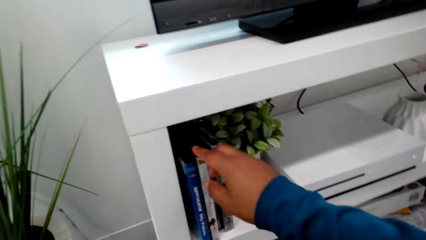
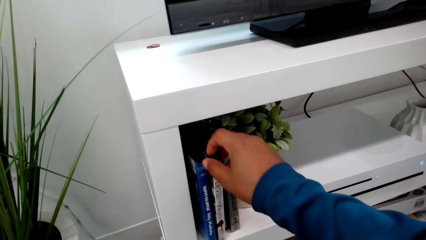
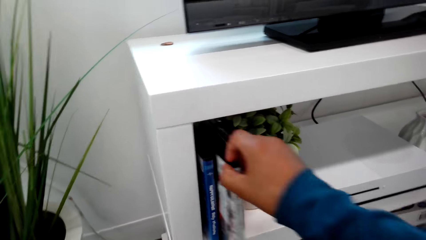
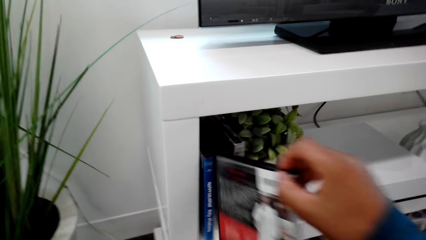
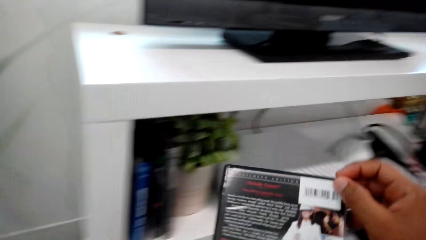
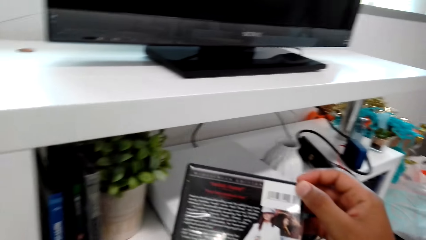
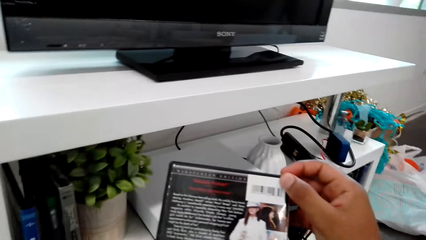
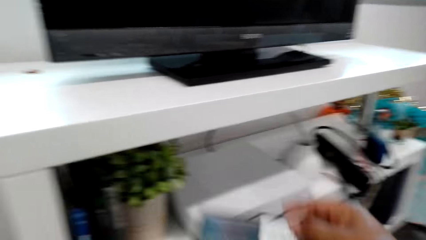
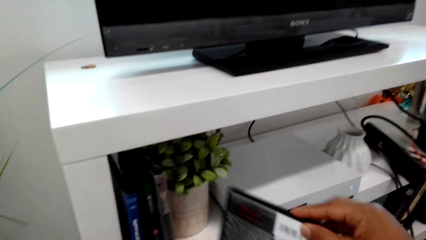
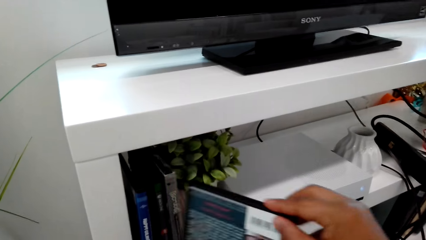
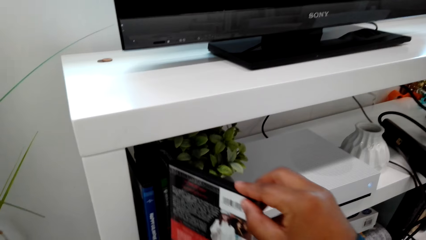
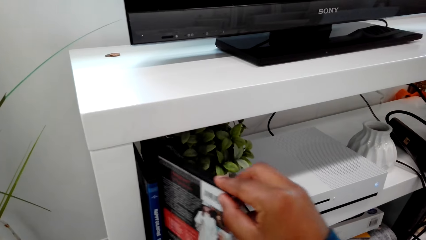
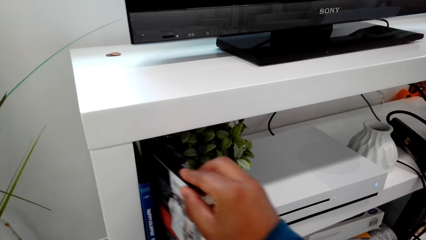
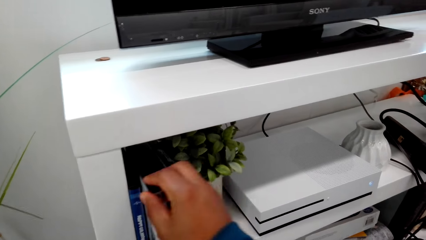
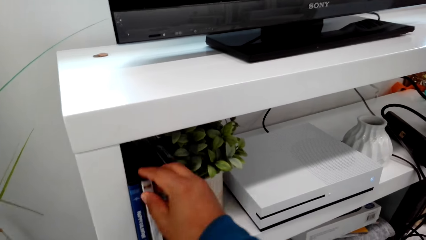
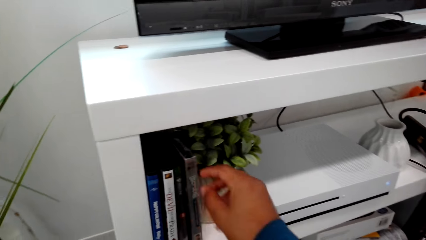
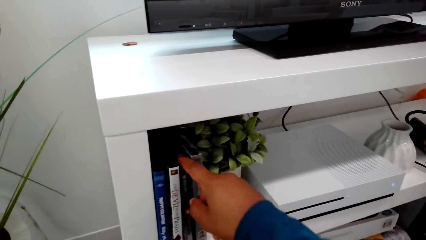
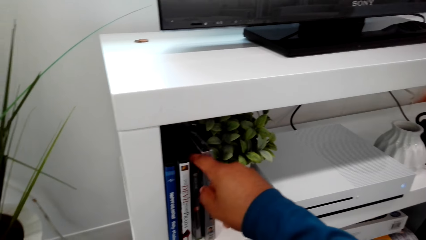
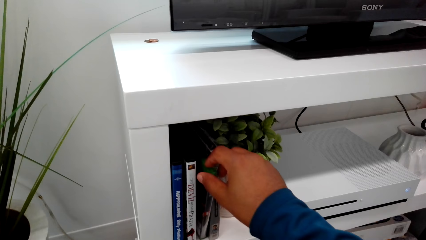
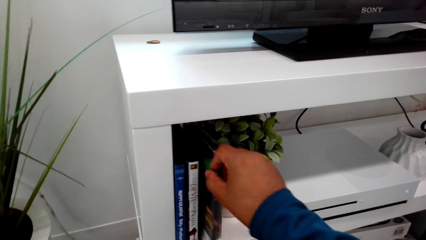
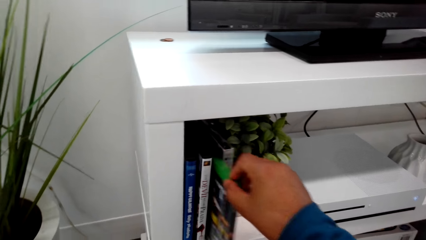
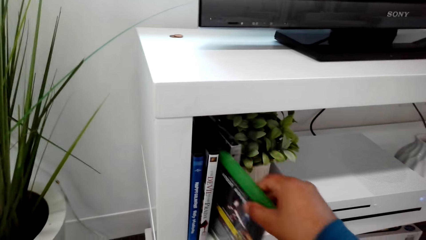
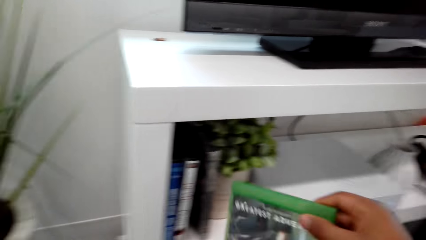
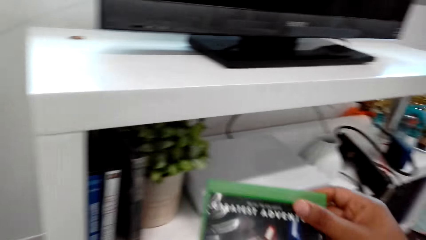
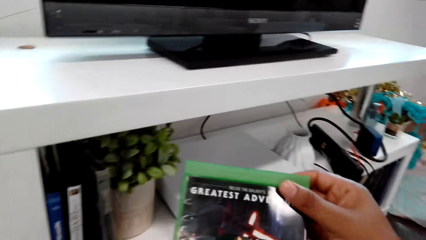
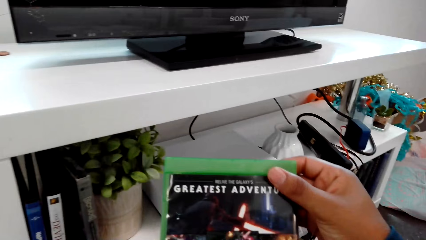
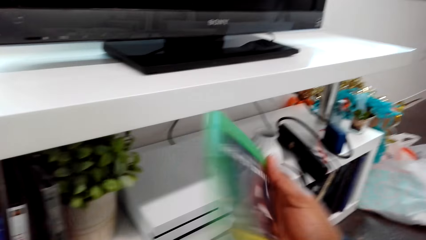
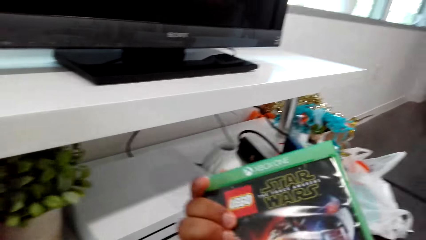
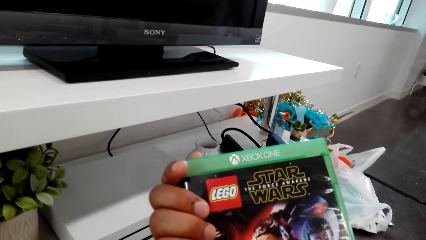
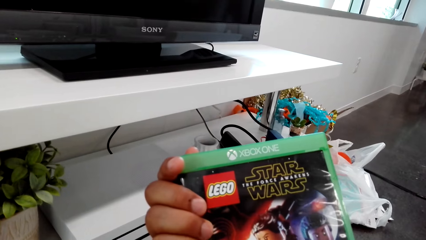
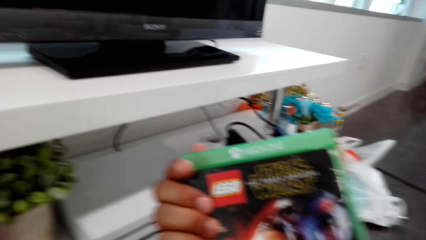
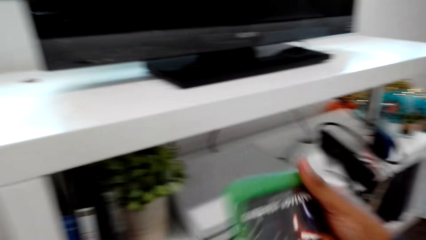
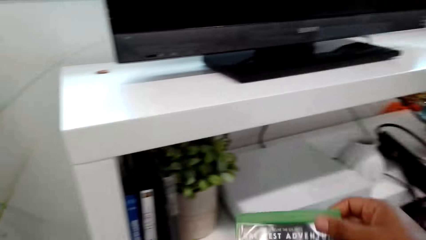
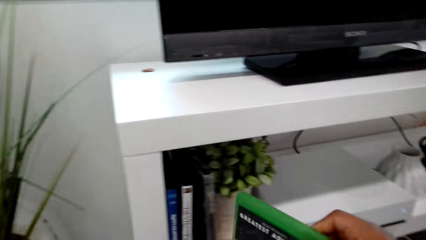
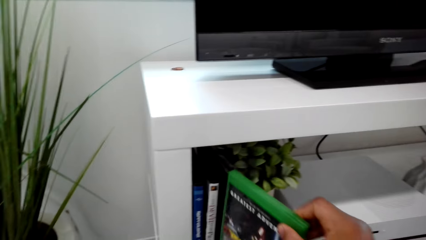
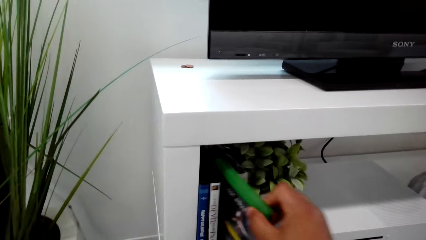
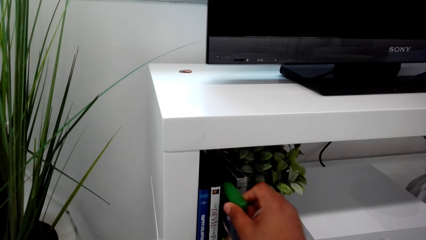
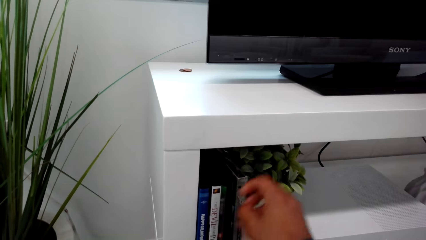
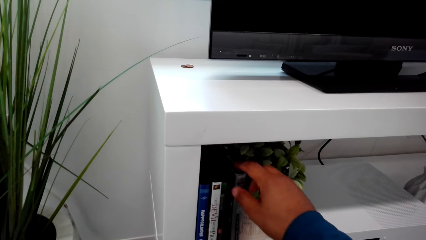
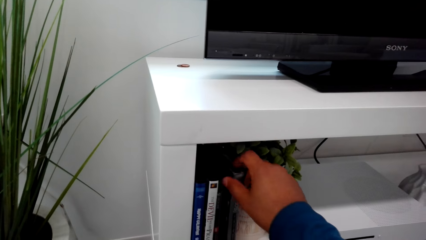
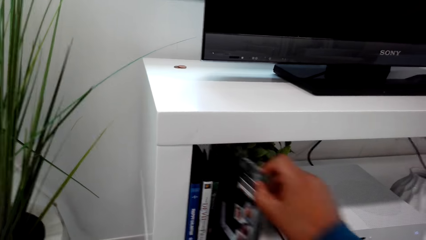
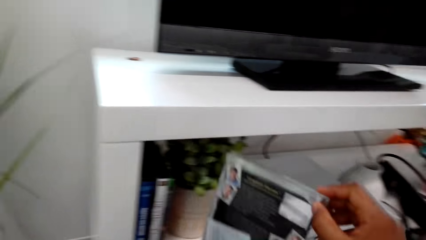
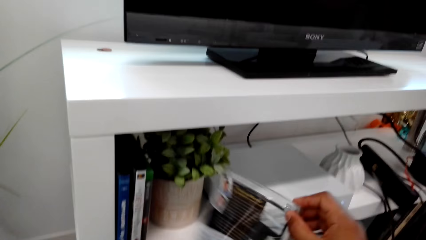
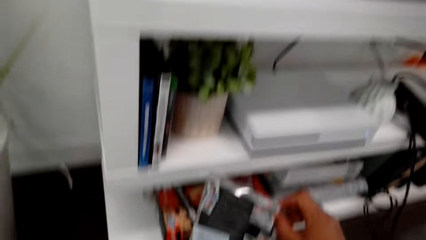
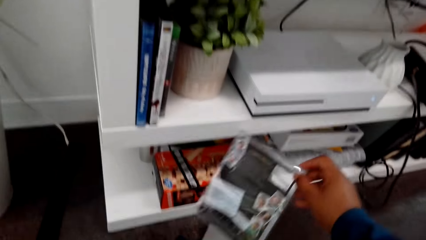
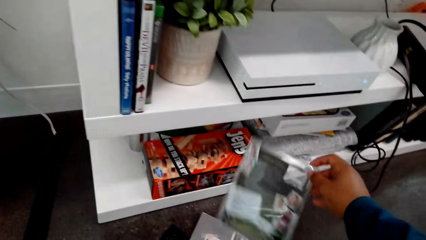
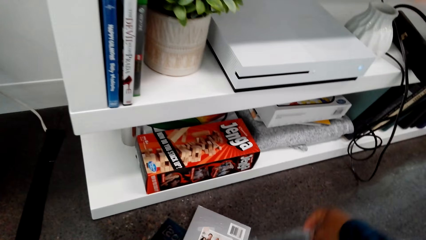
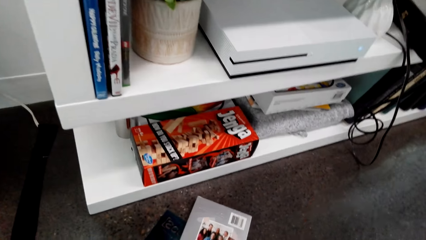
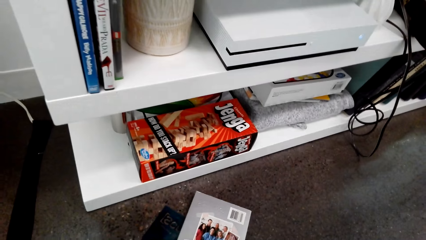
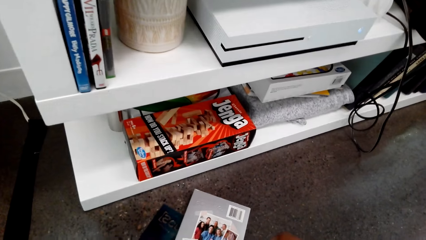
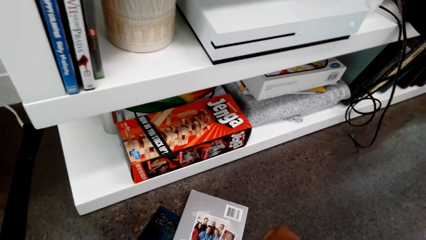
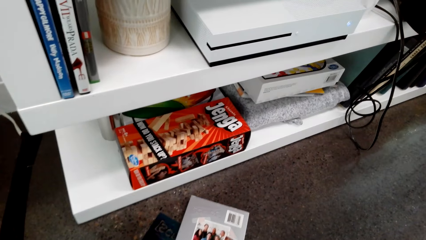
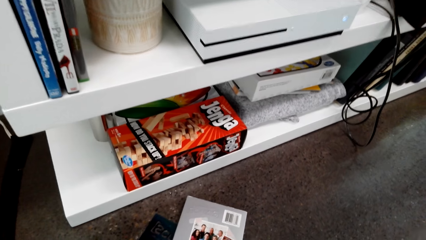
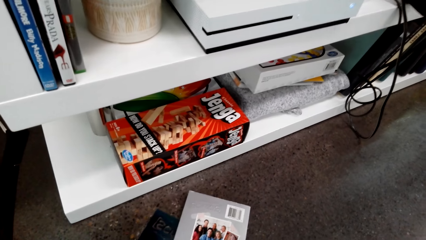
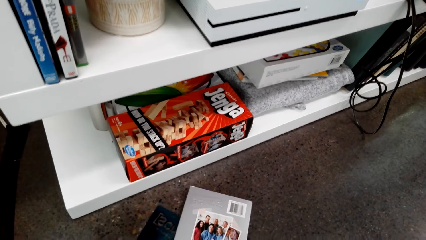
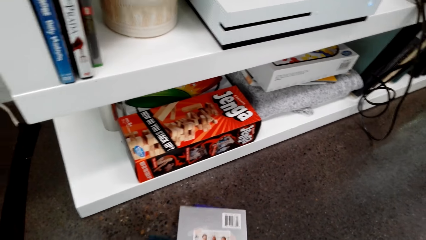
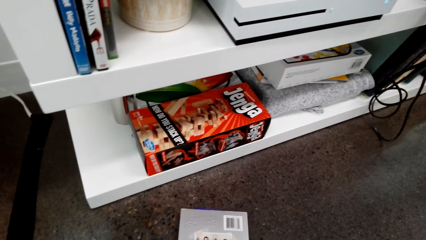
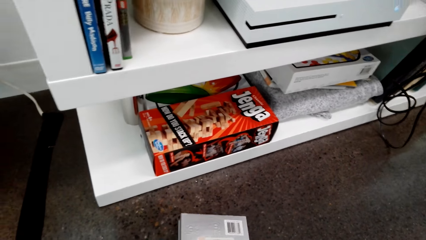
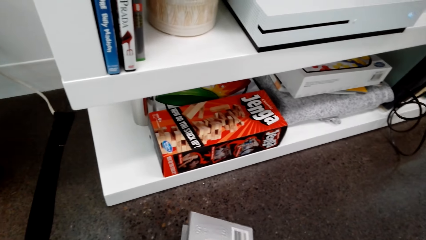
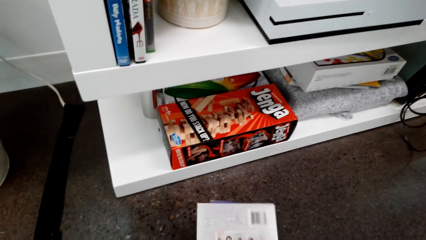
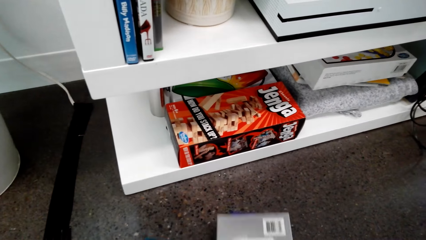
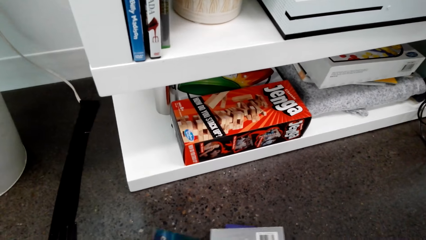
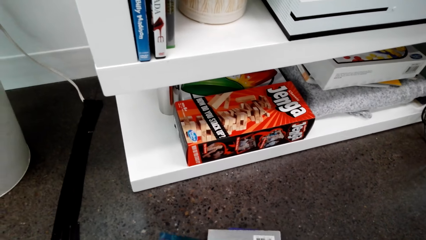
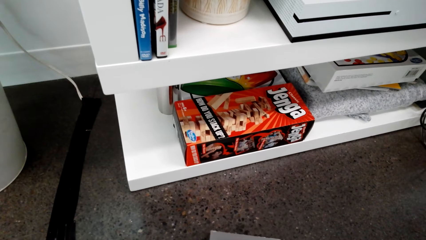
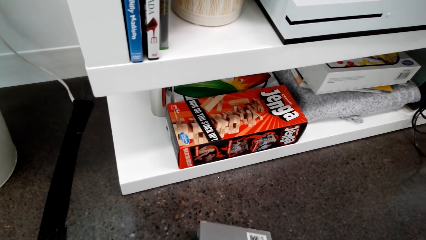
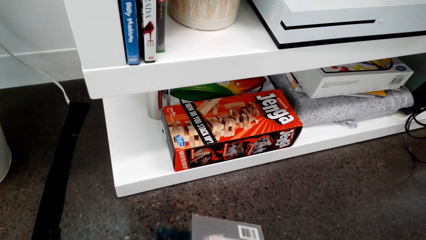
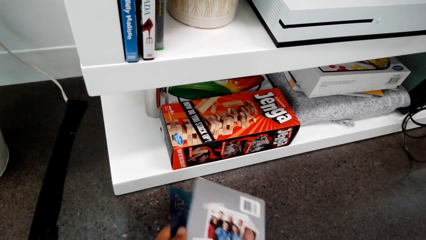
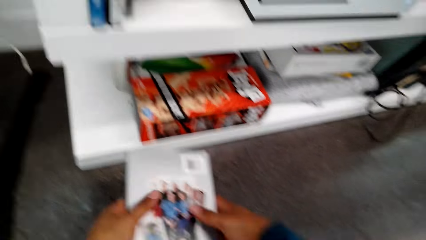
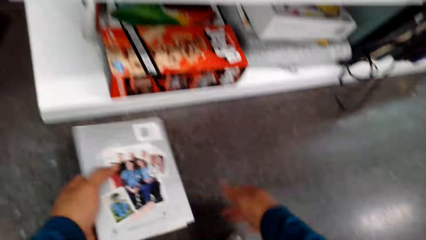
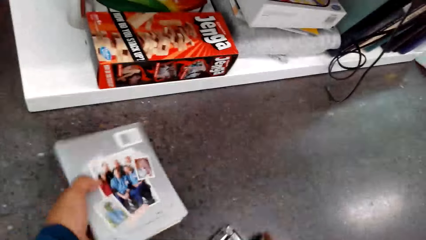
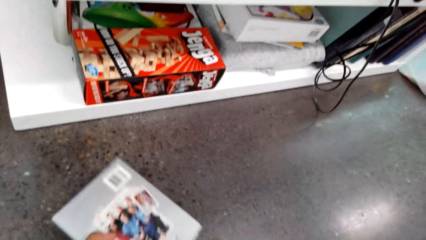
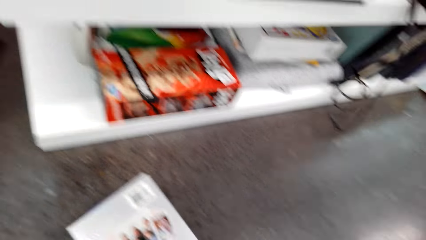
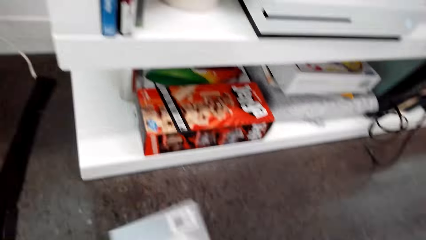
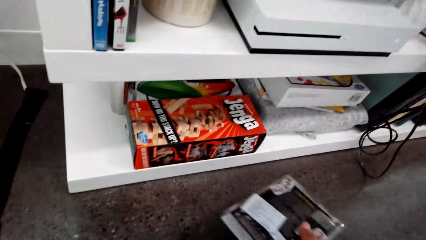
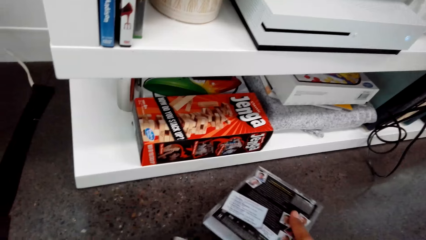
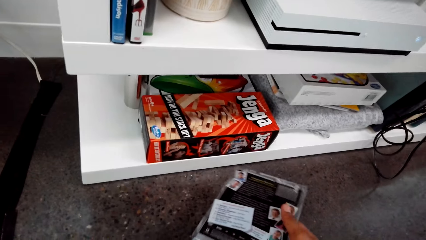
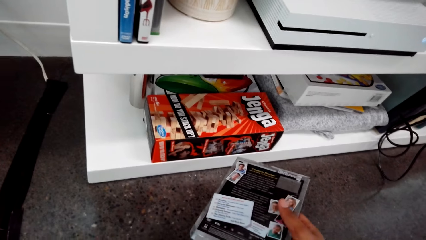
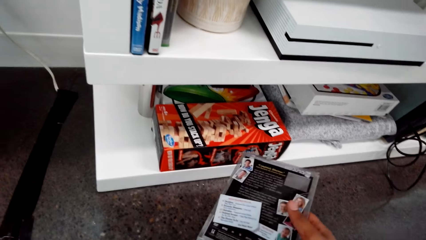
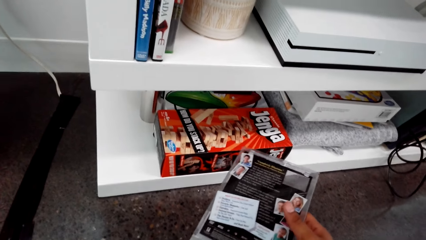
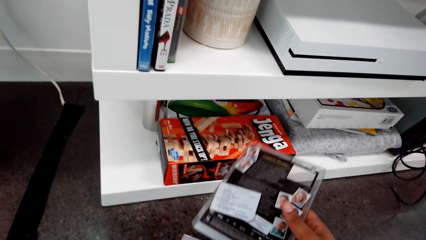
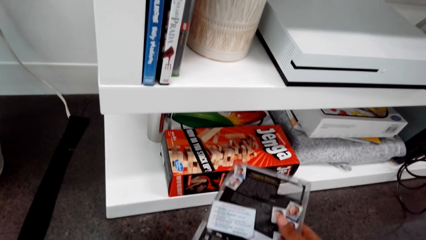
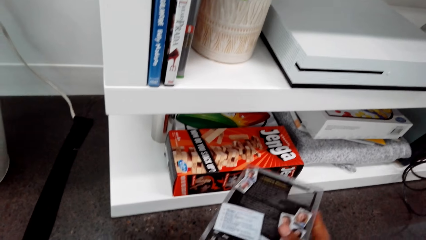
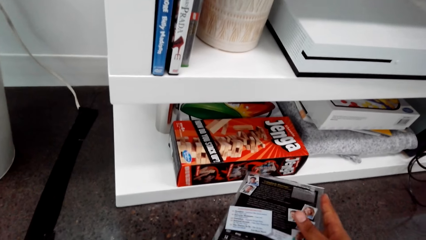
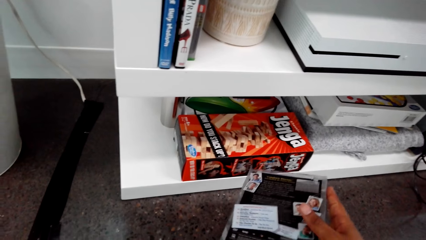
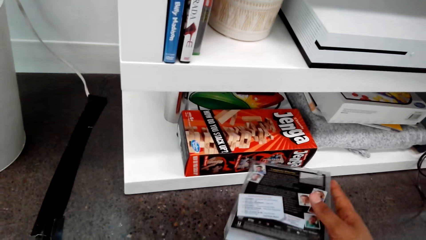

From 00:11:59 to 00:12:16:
The camera wearer picks up another jewel case or disc cover from the shelf. They look at the jewel case. They put the jewel case on the shelf. They pick up another jewel case from the shelf. They look at the jewel case. They put the jewel case on the shelf. They pick up another jewel case from the shelf. They place the disc cover. They collect the disc cover on the floor. They remove a cover from the jewel case.
